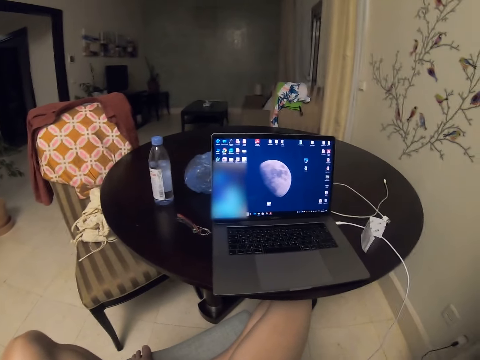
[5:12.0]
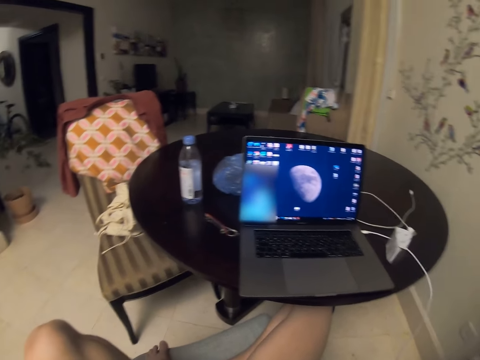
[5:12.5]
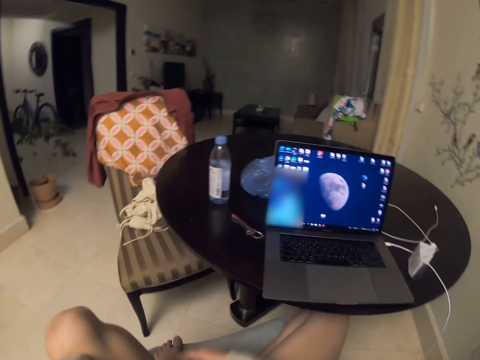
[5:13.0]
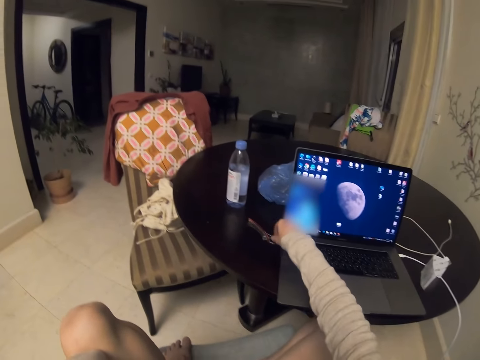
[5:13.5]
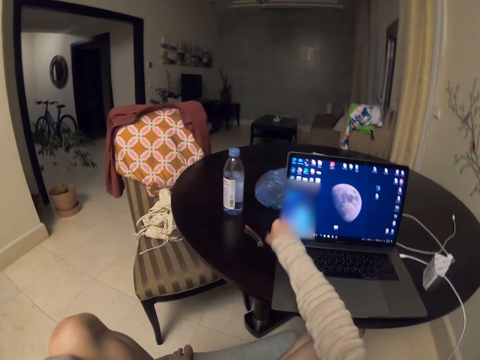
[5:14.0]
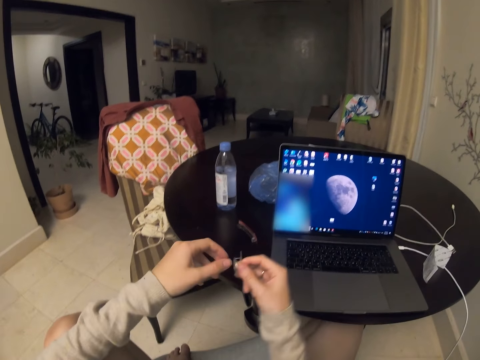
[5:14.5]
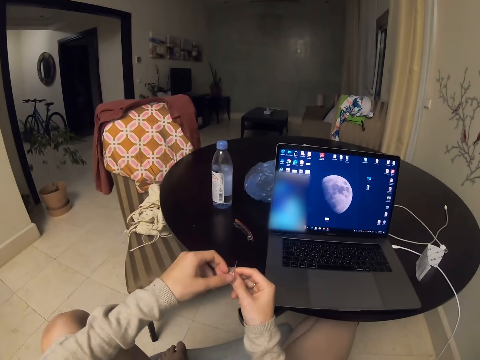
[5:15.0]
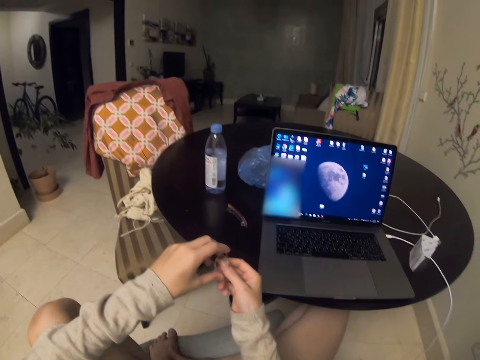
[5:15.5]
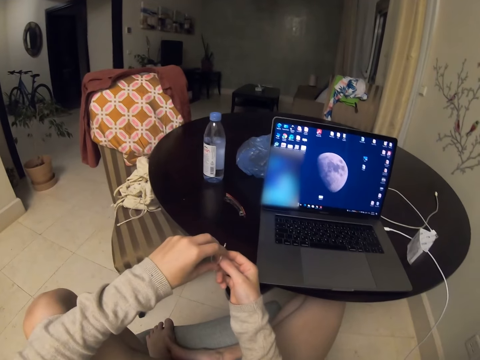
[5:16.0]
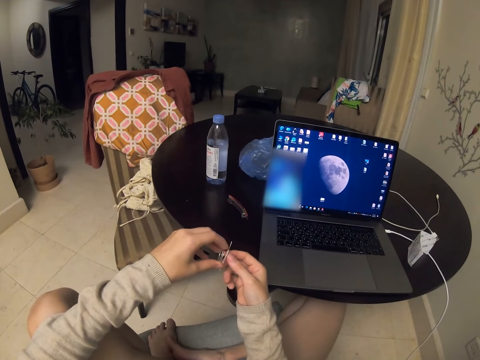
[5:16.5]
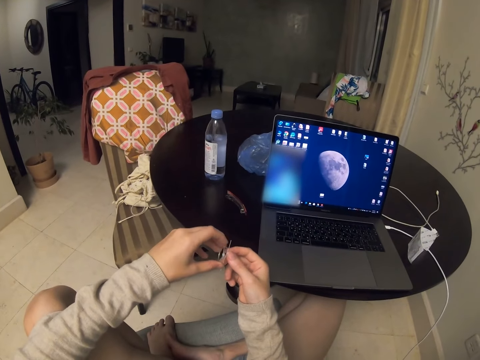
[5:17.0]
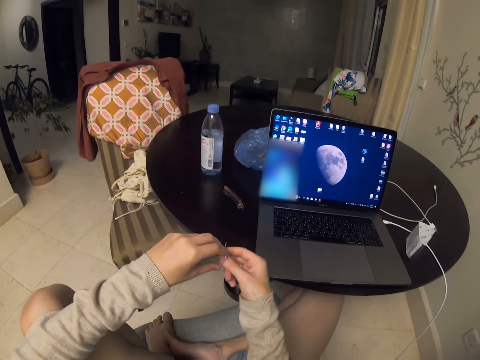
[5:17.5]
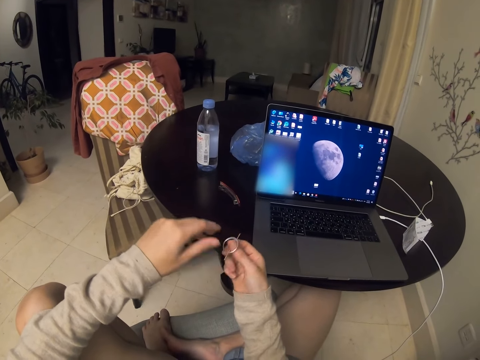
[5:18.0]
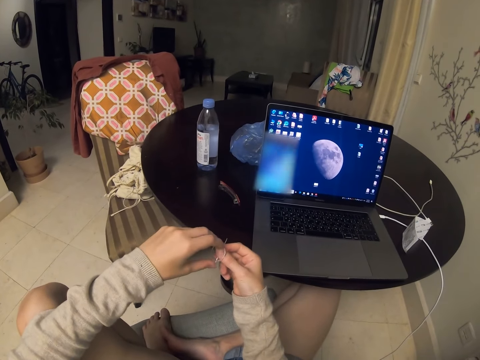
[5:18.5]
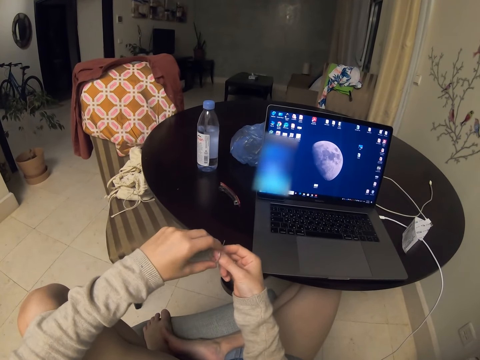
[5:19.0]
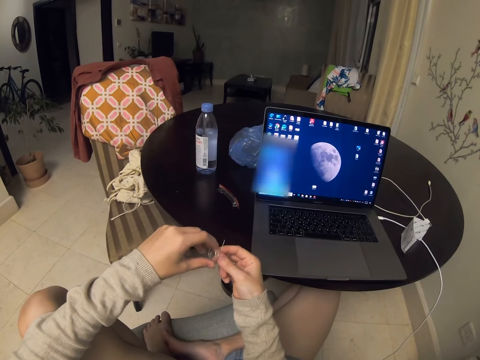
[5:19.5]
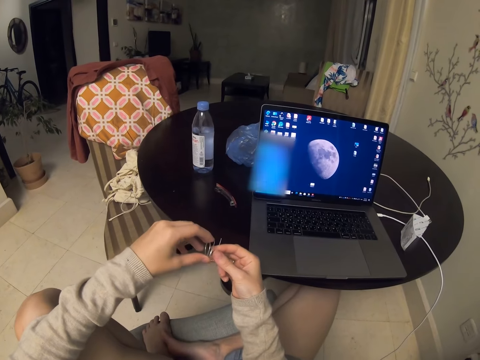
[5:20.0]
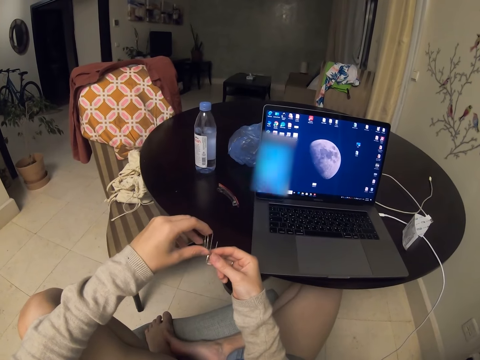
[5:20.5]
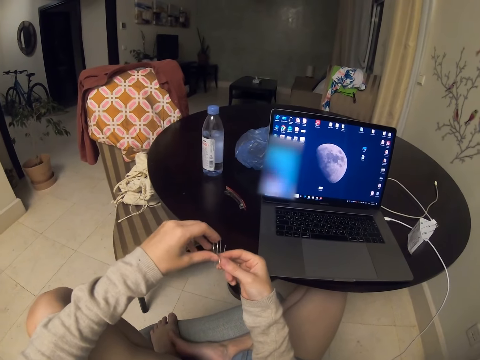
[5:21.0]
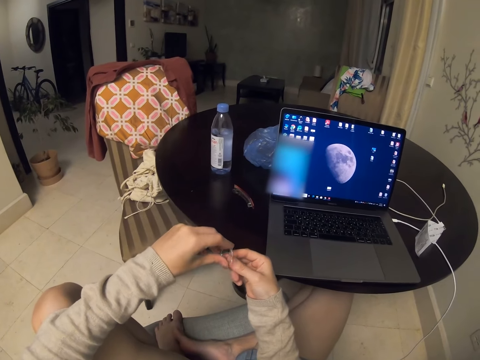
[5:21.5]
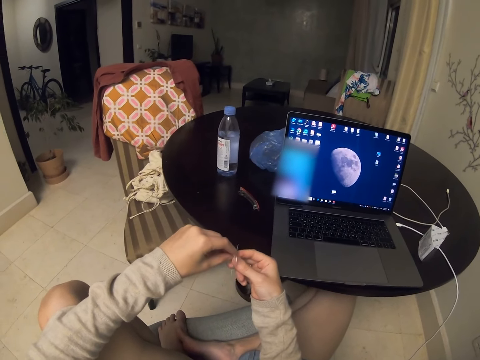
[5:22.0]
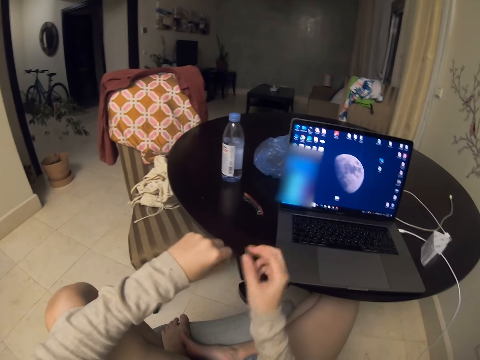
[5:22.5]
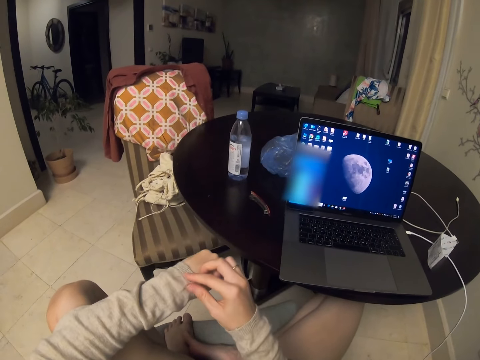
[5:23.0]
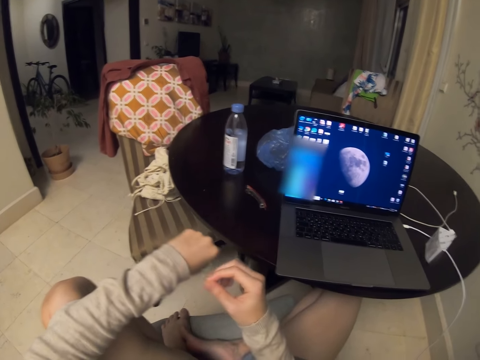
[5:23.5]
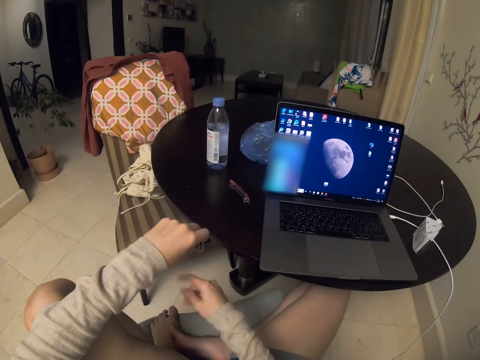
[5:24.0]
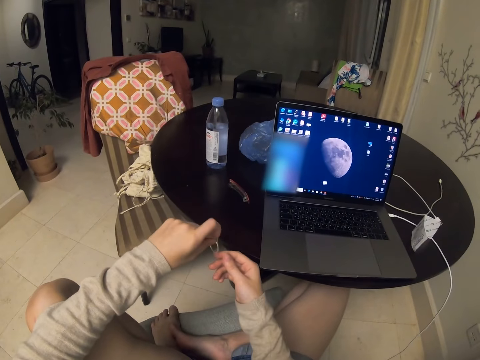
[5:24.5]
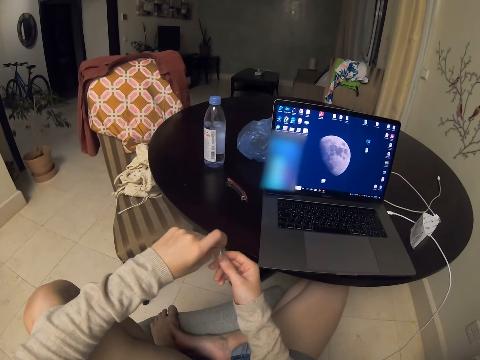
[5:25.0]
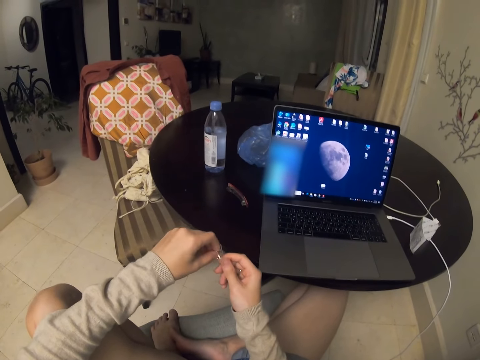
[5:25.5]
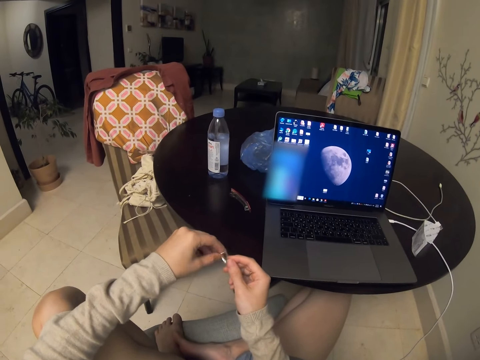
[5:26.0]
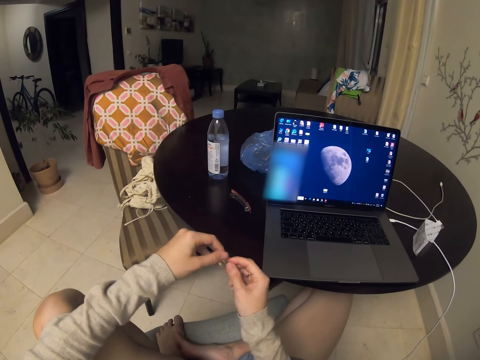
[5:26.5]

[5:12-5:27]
The camera wearer picks the ring from the table. They raise the left hand. They hold the ring with both hands. They converse with a man. They hold something. They converse with the man. They remove something from the cloth.

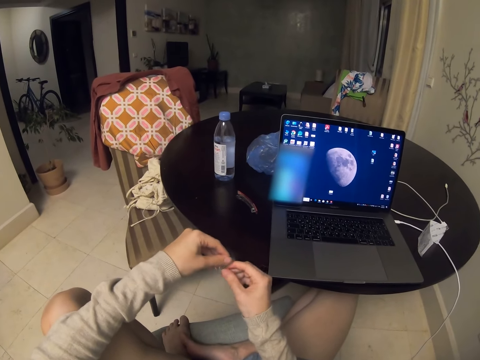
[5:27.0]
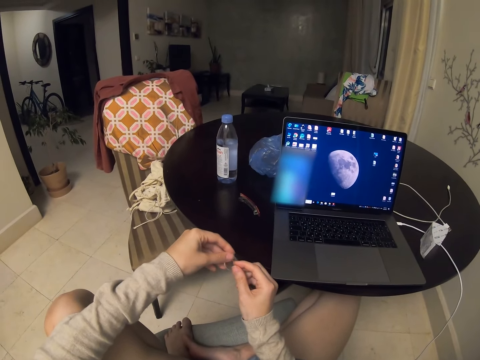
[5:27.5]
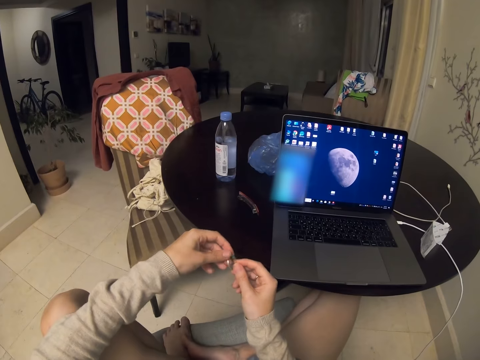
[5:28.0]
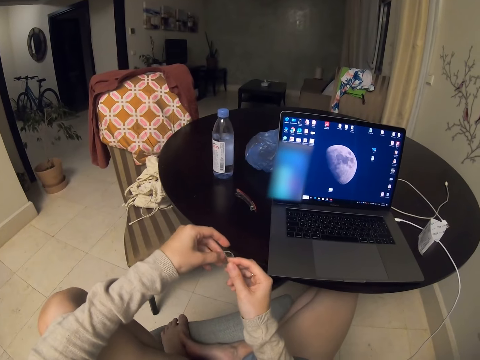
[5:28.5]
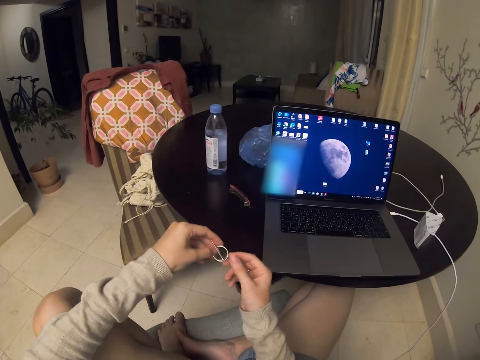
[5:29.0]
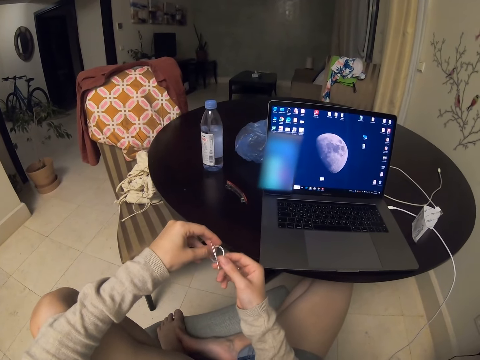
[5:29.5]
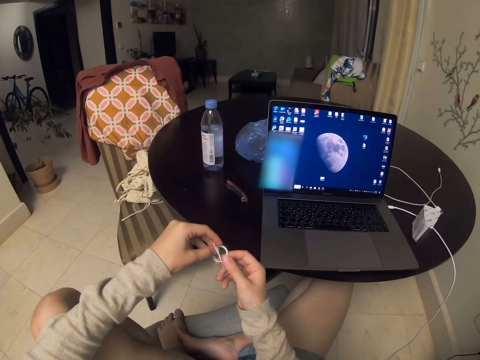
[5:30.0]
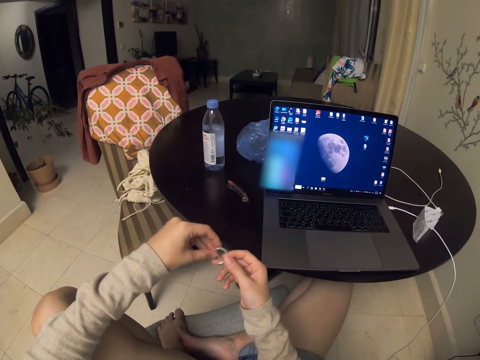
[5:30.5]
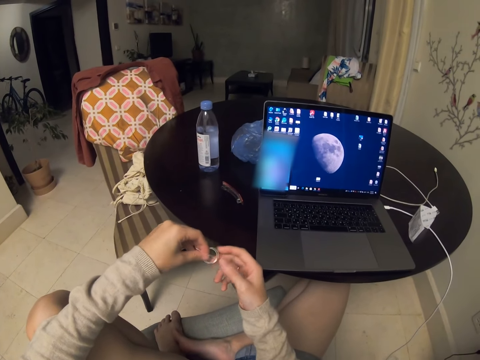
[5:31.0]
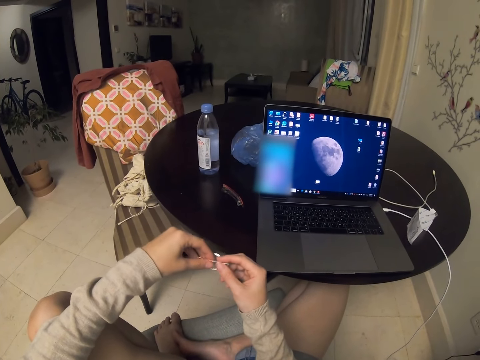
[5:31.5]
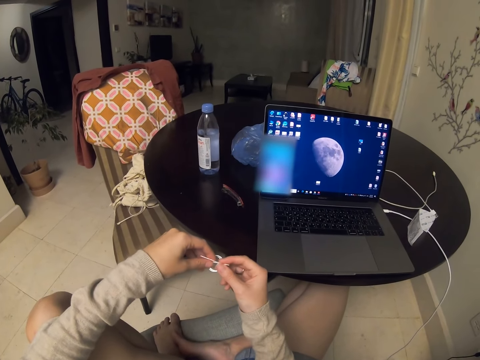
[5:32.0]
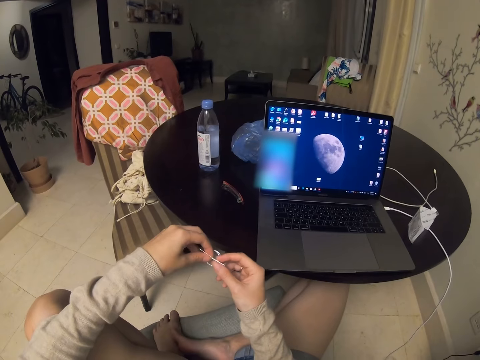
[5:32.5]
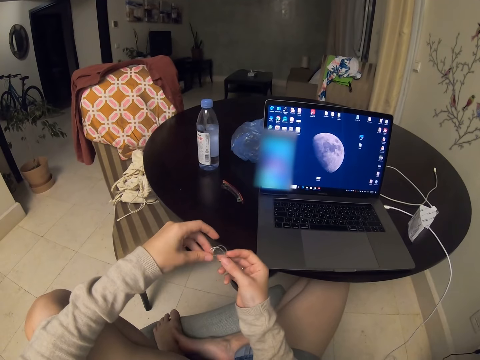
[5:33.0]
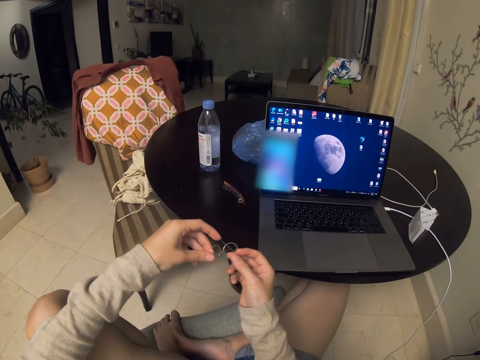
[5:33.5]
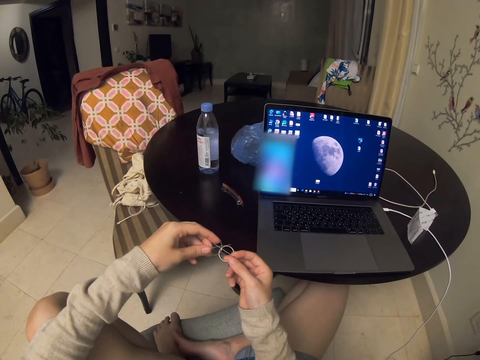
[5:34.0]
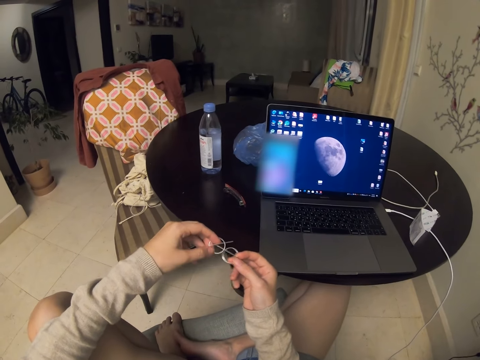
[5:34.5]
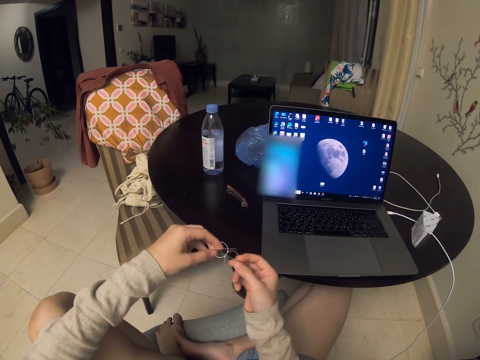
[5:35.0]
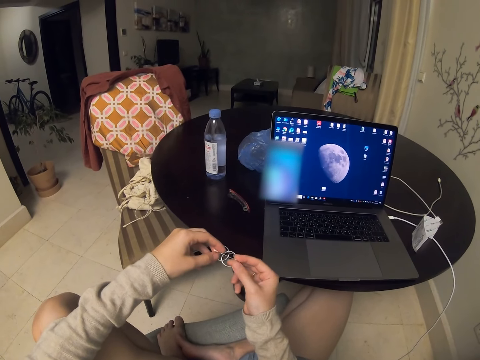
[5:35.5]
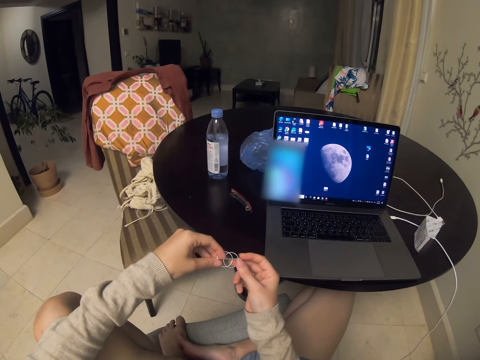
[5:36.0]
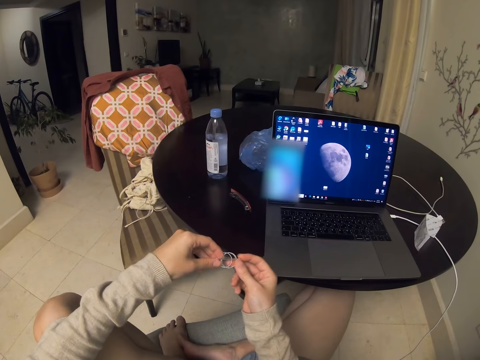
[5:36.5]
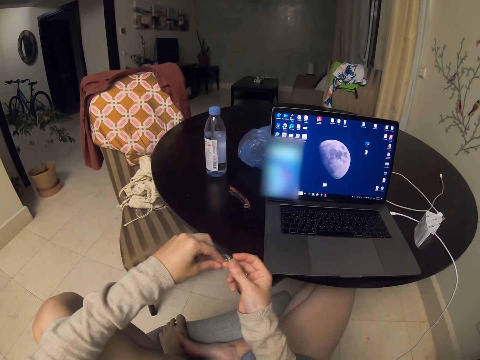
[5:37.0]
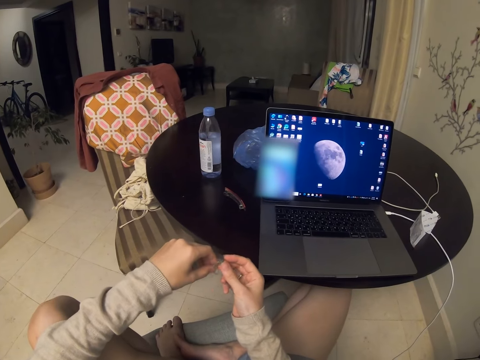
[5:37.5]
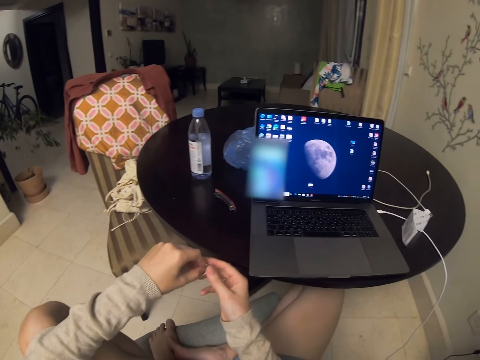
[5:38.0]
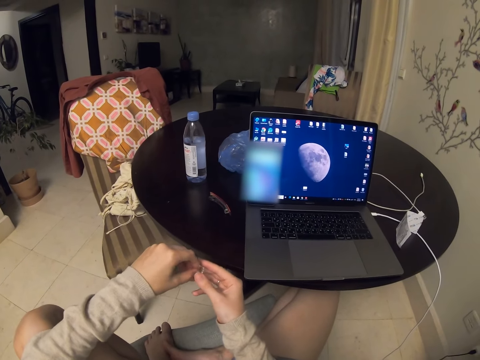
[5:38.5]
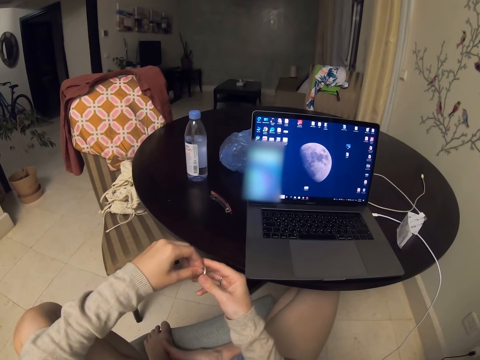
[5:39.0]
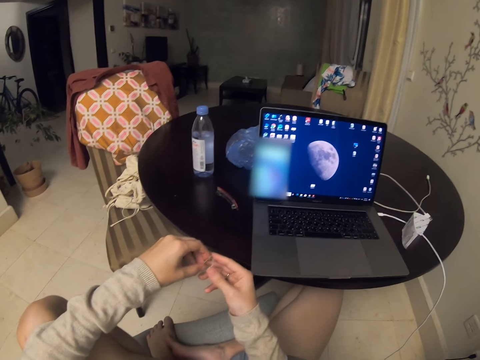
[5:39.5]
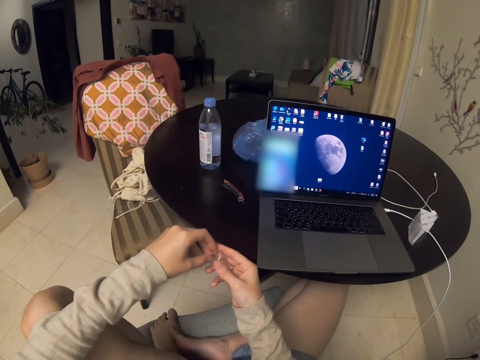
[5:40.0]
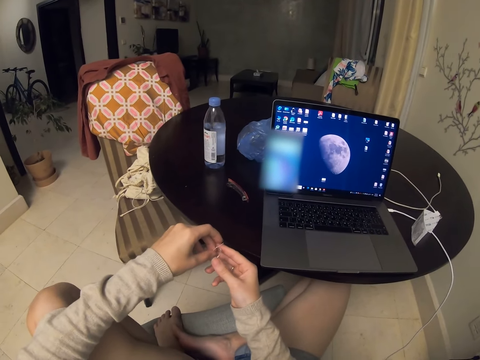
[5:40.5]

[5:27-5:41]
The camera wearer separates the rings.
